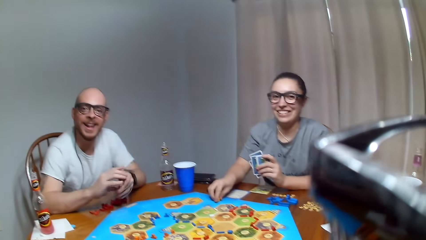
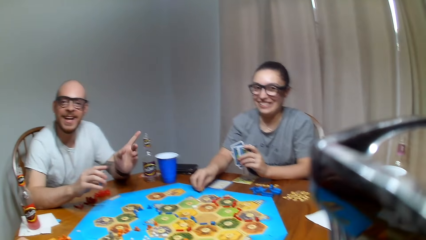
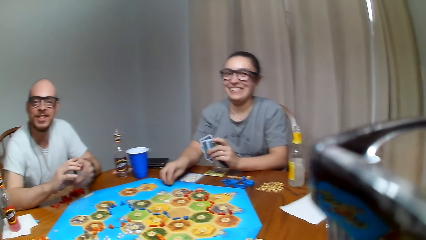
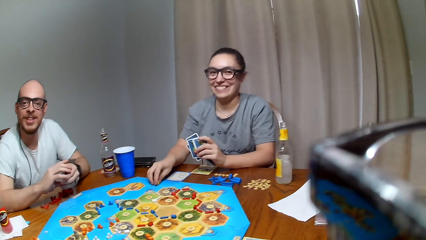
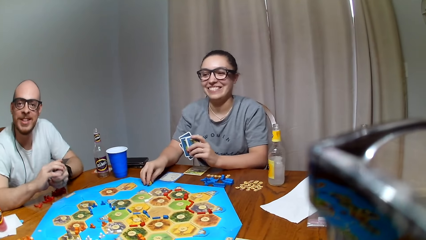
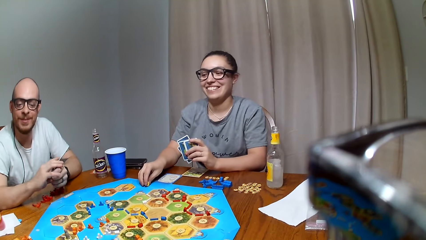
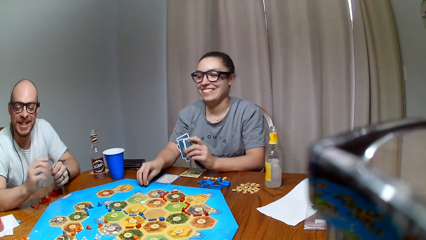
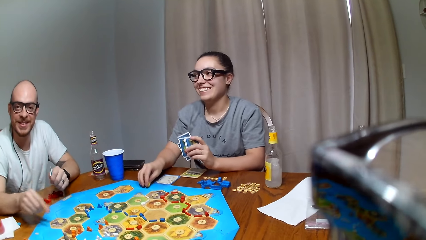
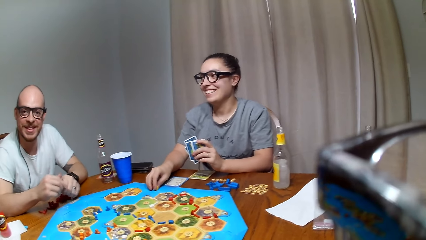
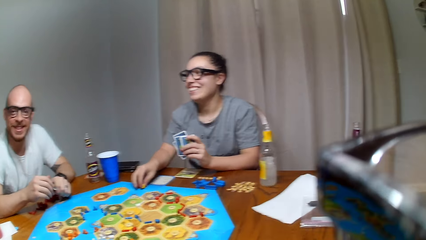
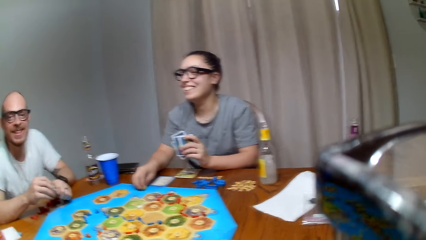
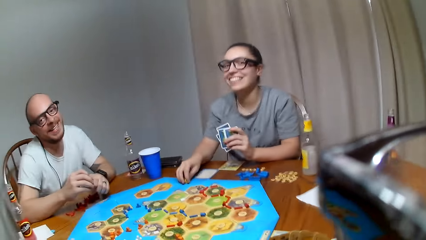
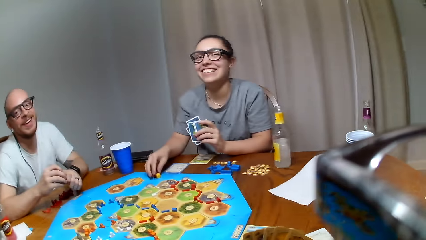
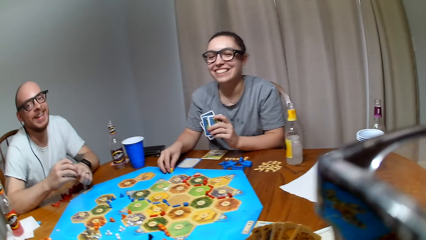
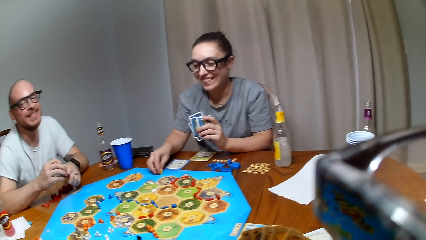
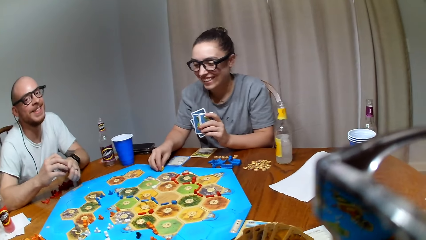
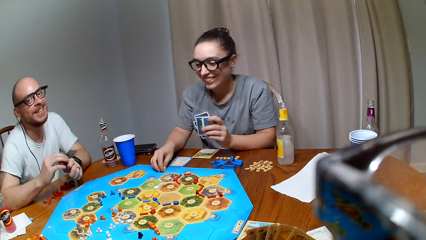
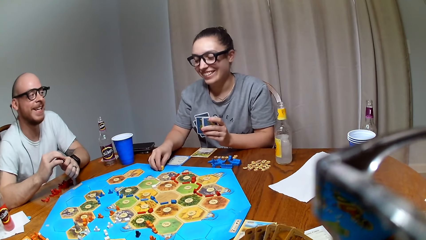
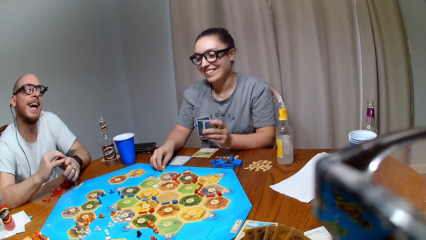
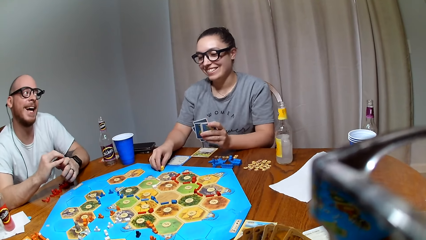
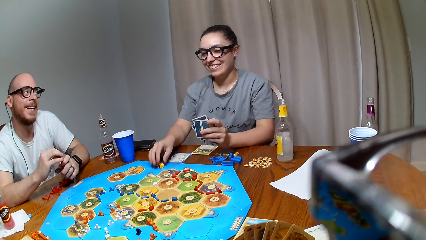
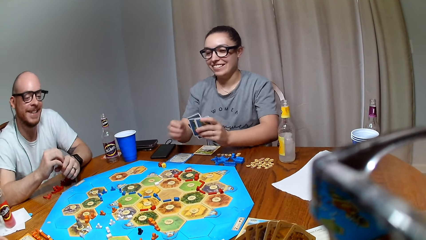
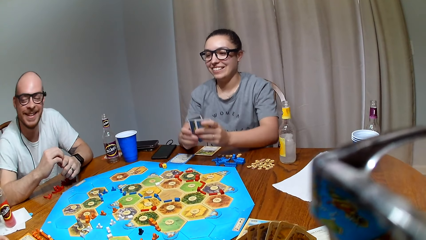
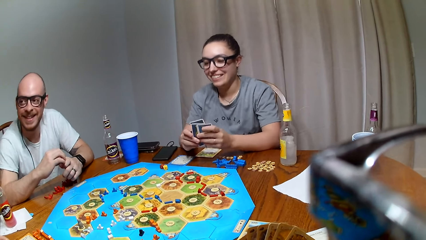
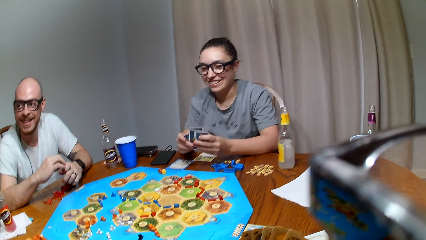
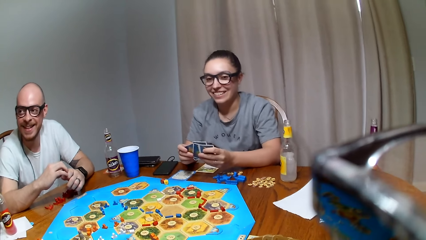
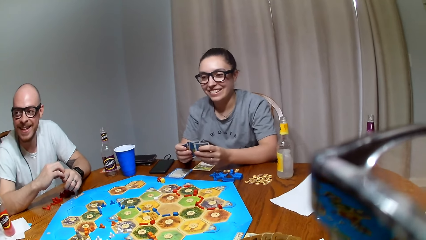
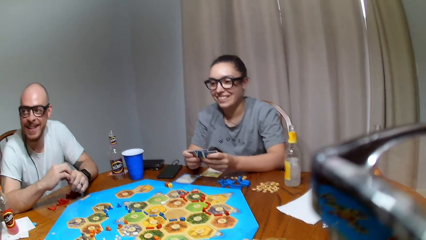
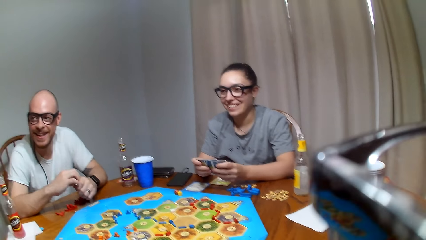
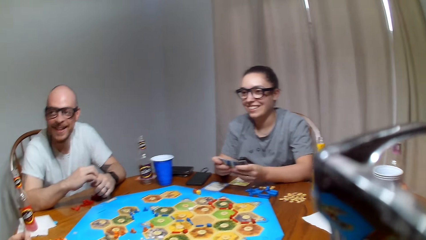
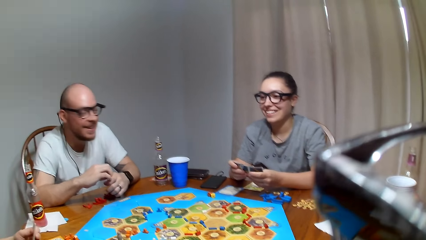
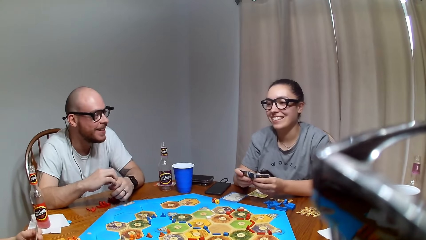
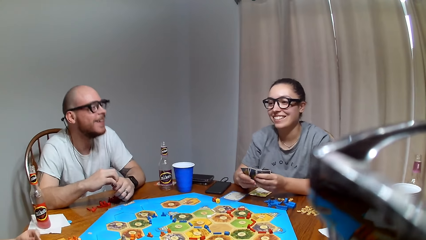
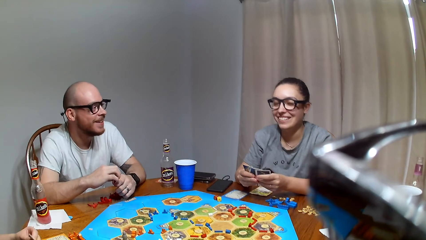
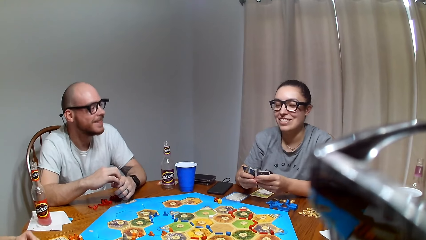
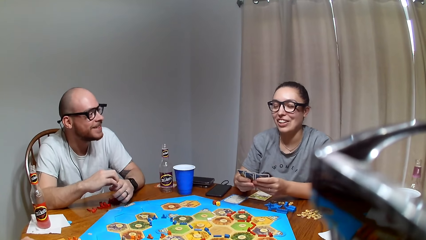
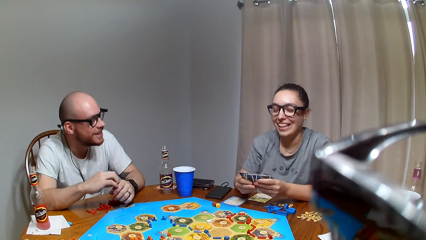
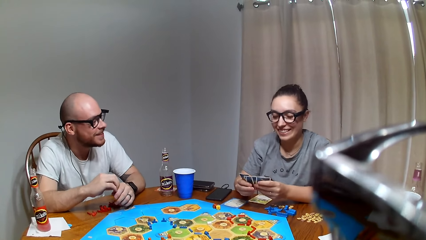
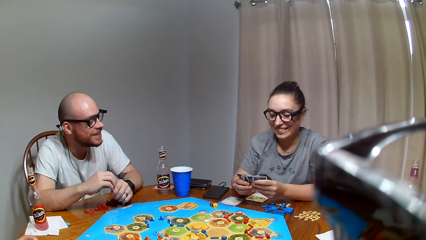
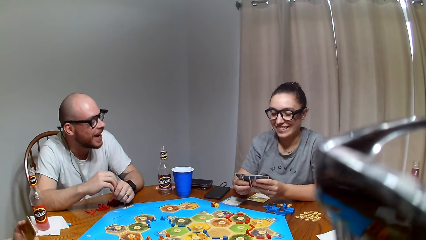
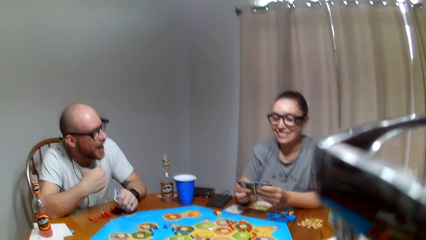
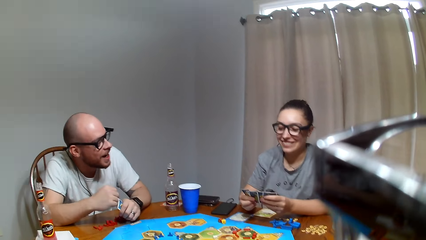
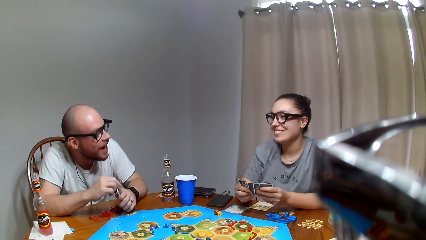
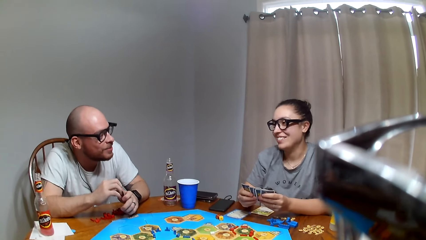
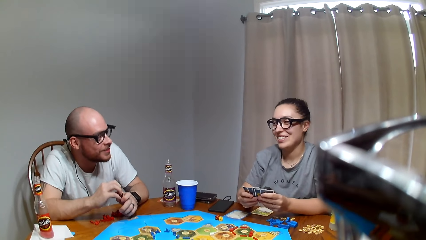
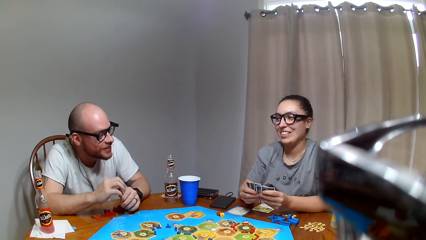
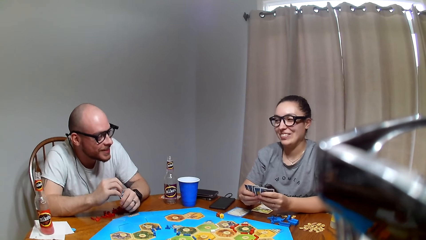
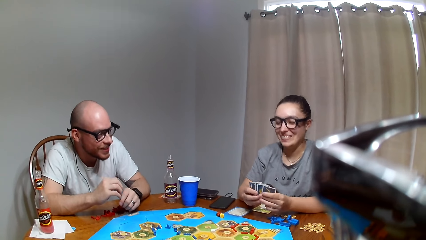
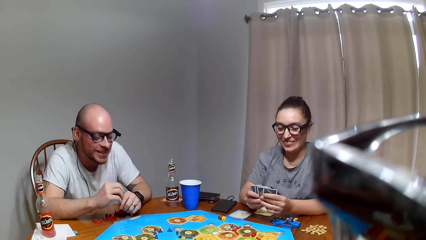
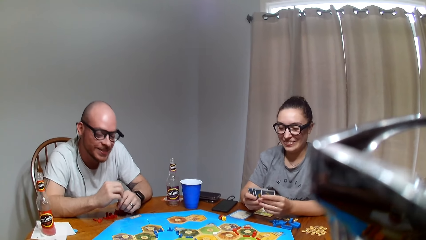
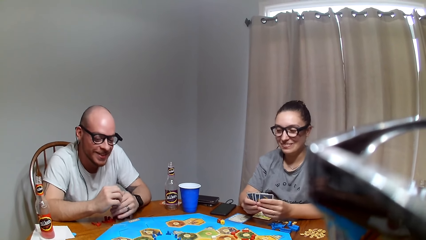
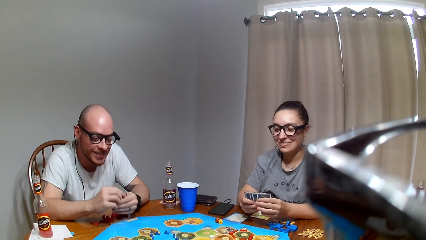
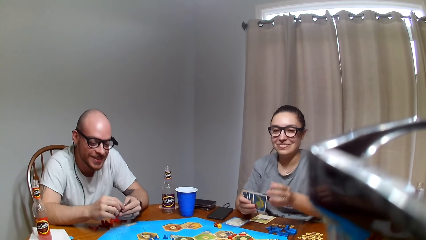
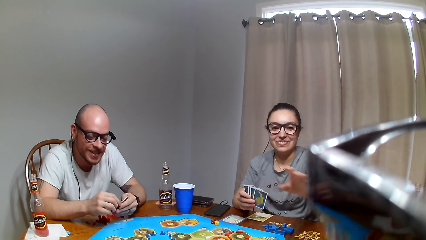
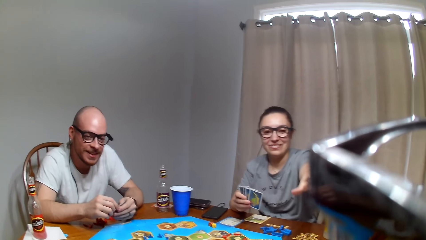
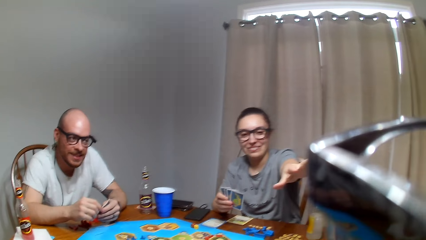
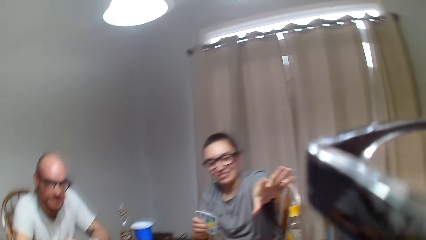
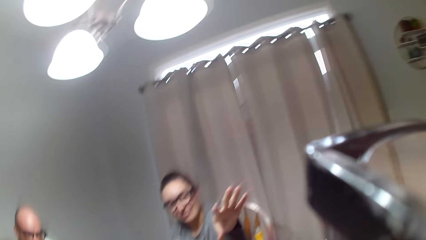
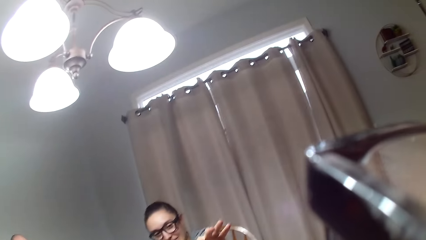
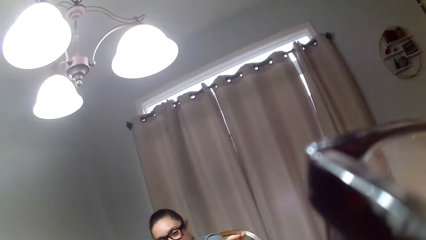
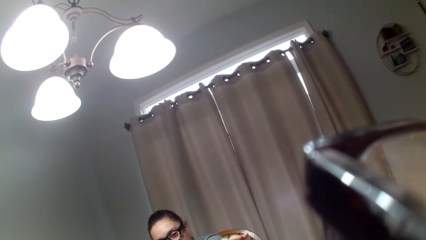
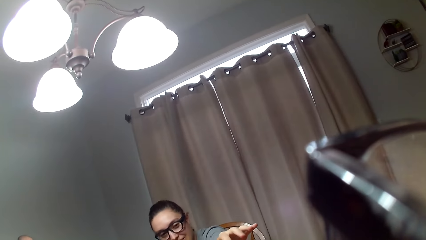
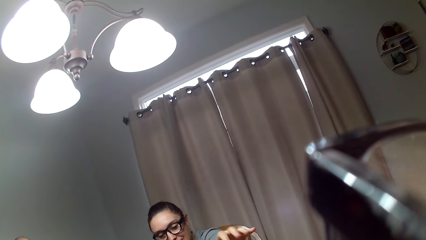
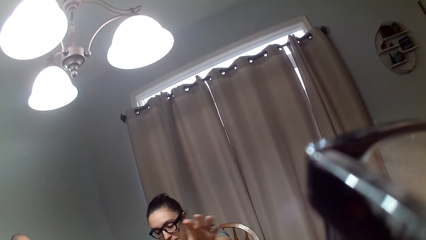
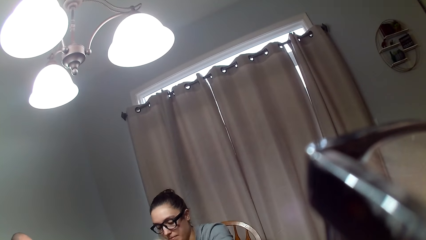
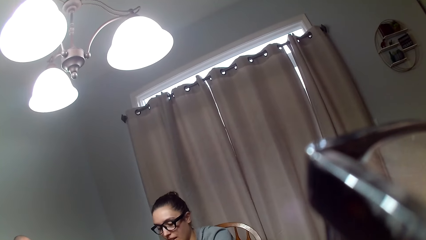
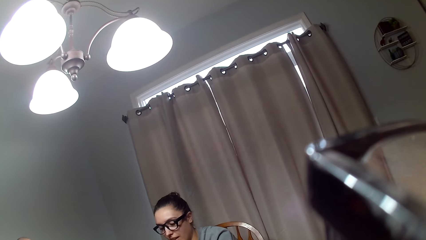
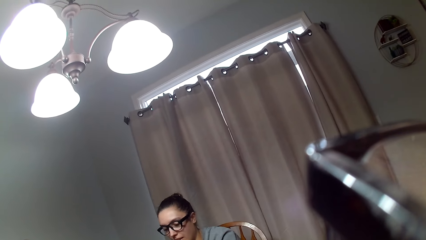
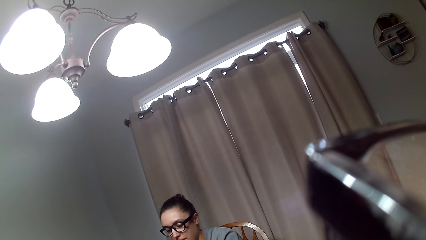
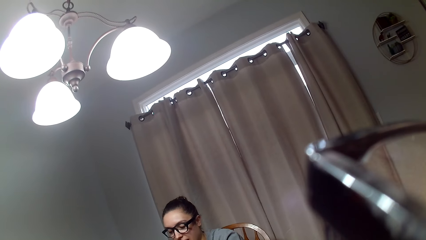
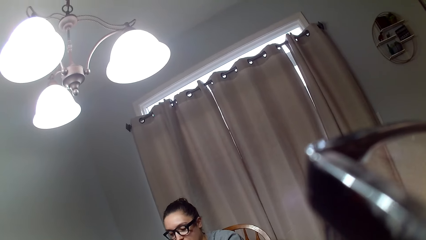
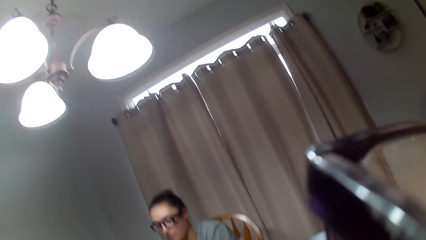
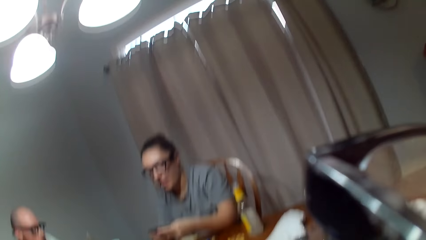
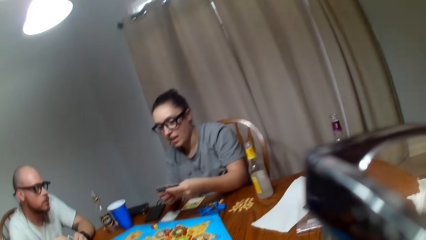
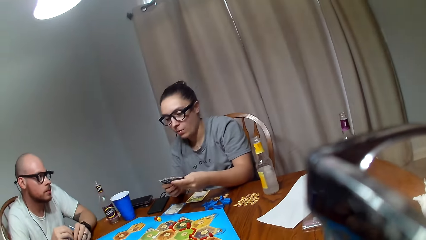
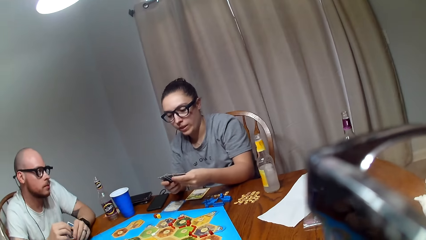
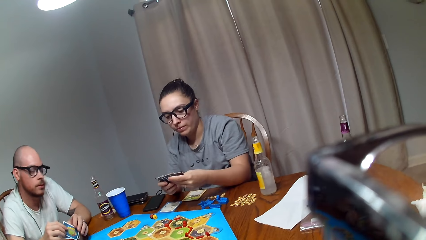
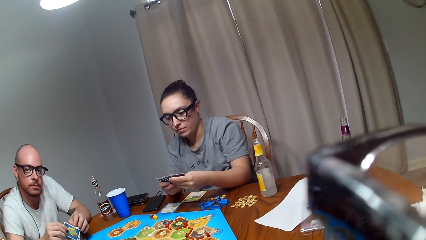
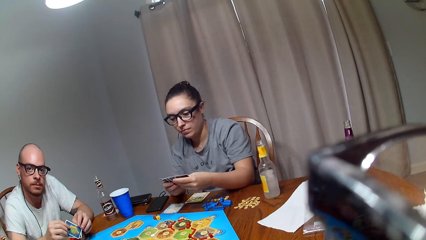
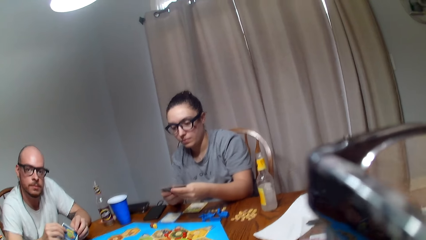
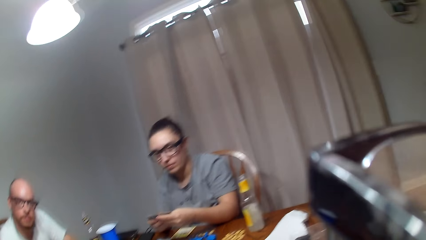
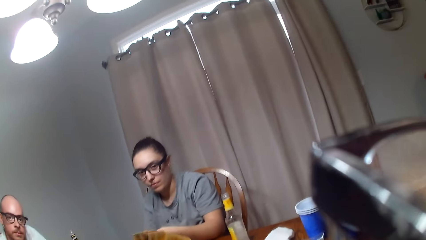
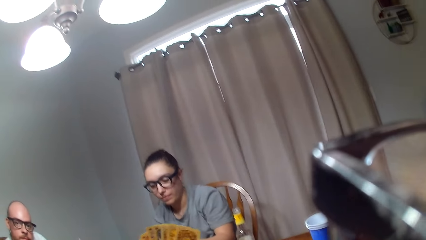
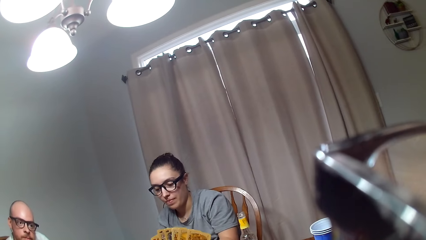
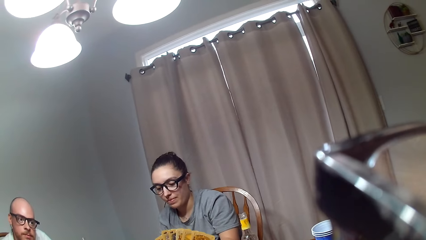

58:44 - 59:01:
A lady drops dice on the Catan Settler board. A person talks to another person. The lady shuffles the cards, raises the hand up, and lowers the hand down.
